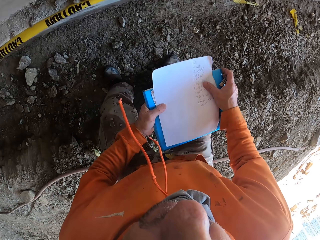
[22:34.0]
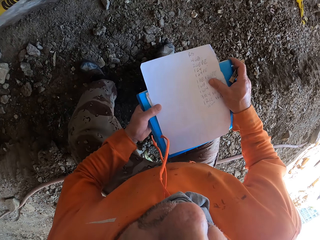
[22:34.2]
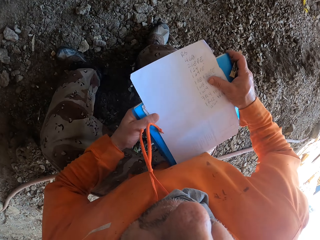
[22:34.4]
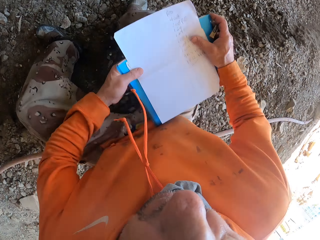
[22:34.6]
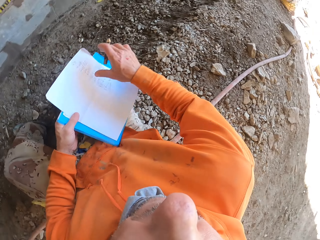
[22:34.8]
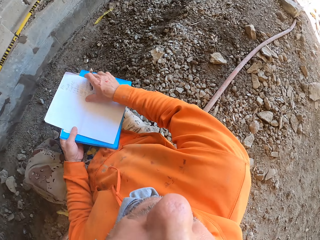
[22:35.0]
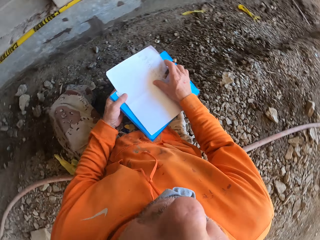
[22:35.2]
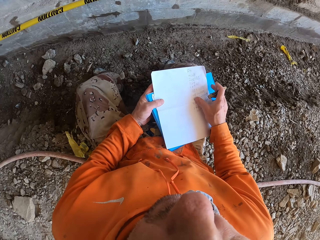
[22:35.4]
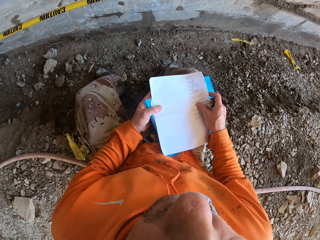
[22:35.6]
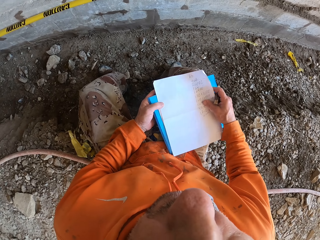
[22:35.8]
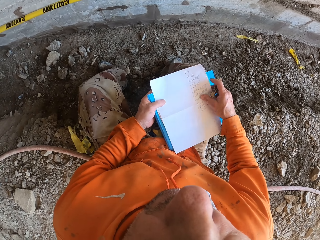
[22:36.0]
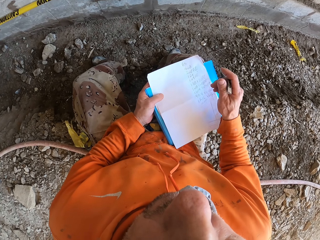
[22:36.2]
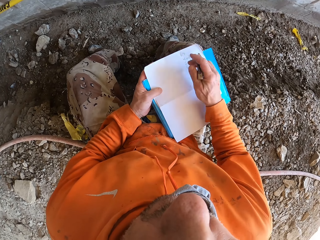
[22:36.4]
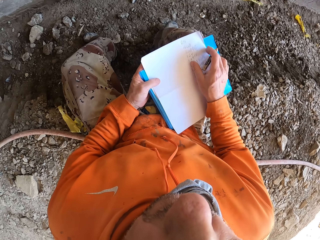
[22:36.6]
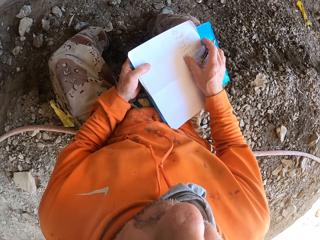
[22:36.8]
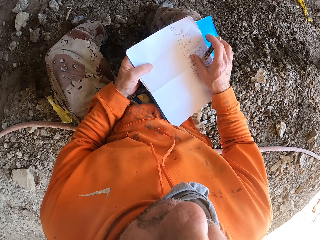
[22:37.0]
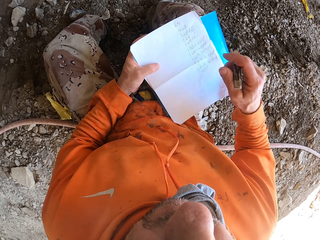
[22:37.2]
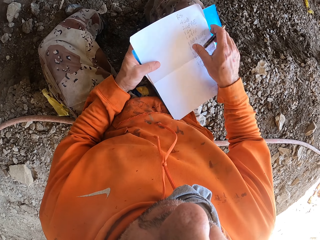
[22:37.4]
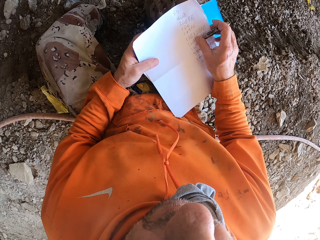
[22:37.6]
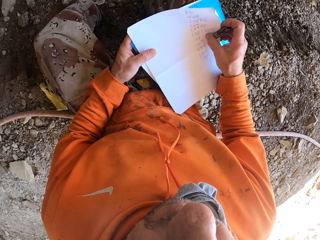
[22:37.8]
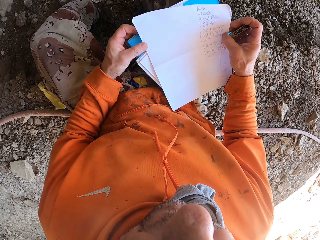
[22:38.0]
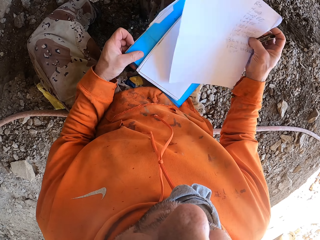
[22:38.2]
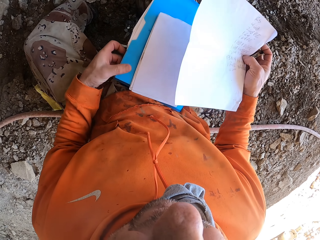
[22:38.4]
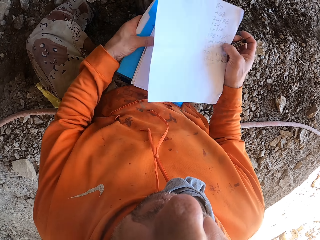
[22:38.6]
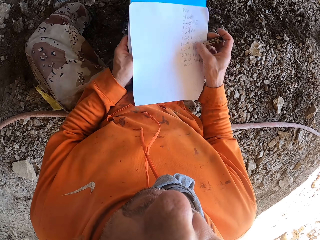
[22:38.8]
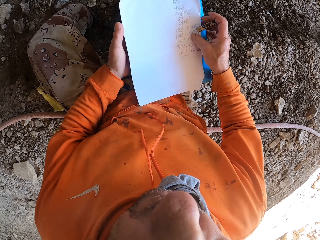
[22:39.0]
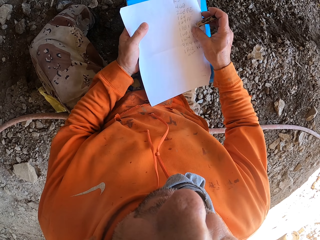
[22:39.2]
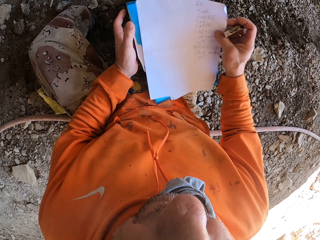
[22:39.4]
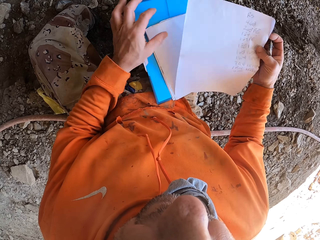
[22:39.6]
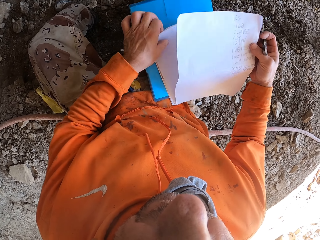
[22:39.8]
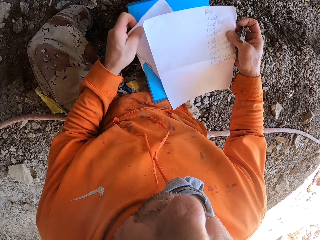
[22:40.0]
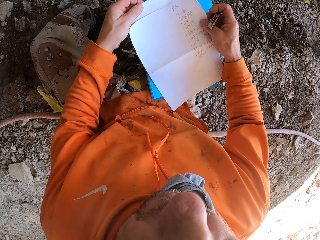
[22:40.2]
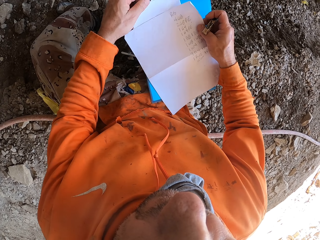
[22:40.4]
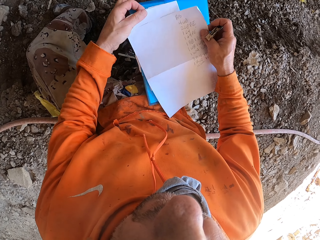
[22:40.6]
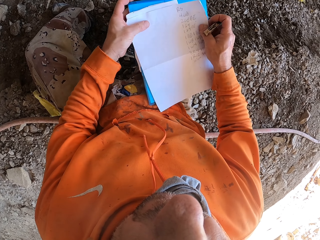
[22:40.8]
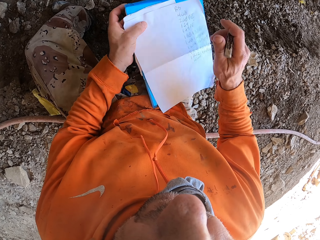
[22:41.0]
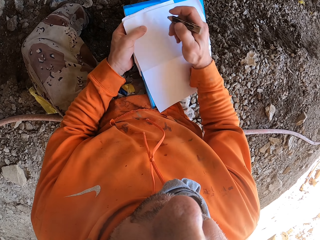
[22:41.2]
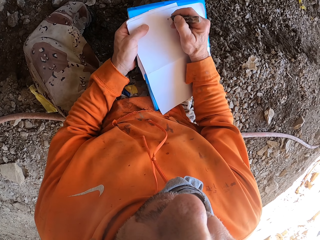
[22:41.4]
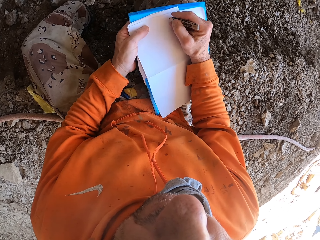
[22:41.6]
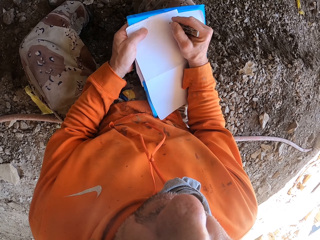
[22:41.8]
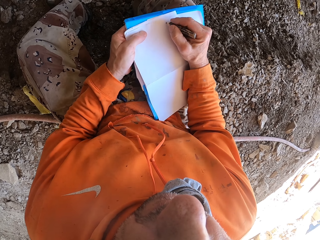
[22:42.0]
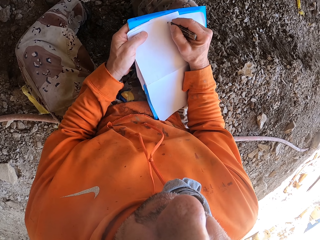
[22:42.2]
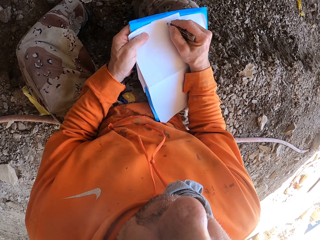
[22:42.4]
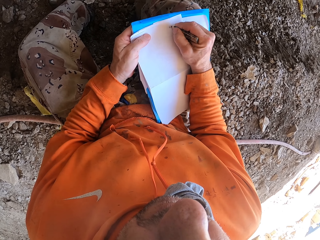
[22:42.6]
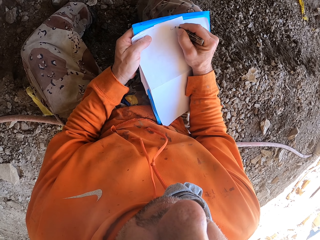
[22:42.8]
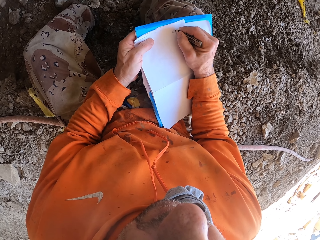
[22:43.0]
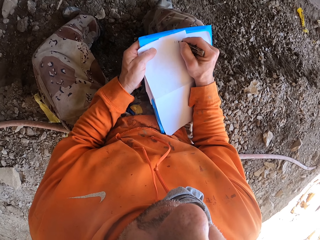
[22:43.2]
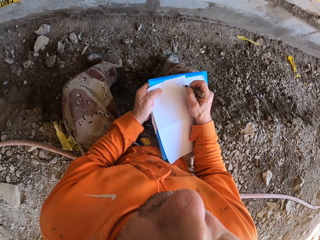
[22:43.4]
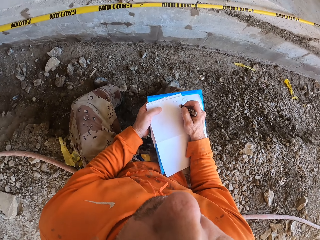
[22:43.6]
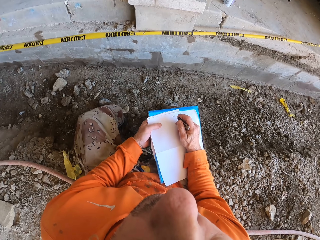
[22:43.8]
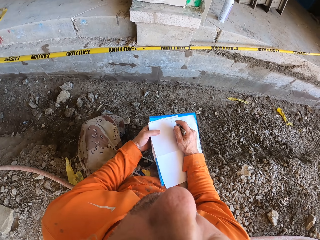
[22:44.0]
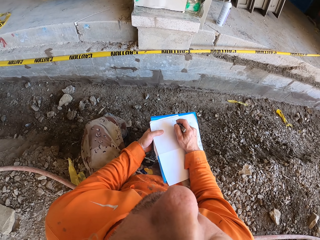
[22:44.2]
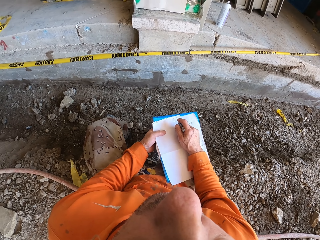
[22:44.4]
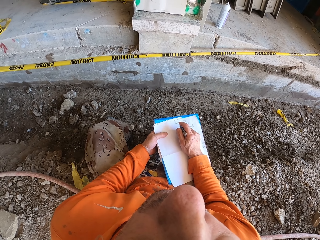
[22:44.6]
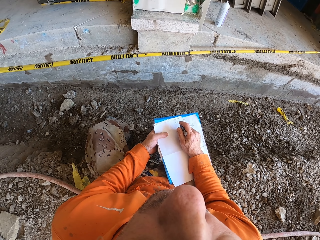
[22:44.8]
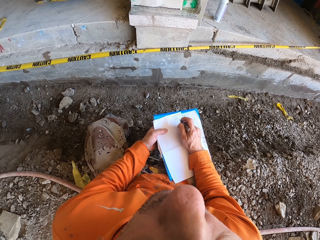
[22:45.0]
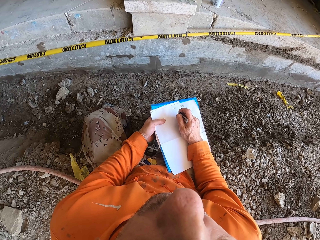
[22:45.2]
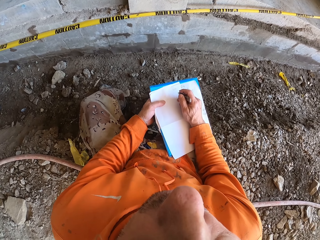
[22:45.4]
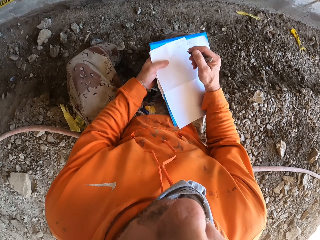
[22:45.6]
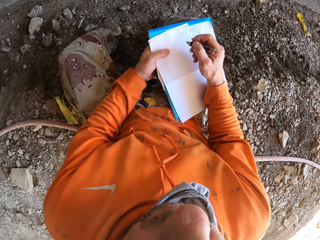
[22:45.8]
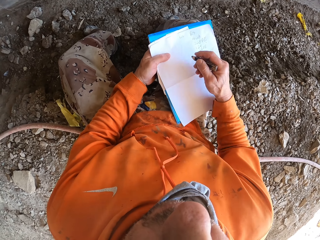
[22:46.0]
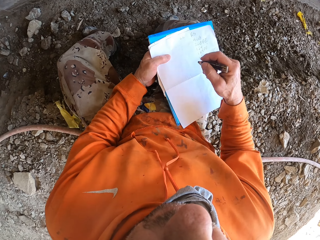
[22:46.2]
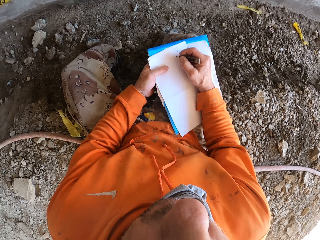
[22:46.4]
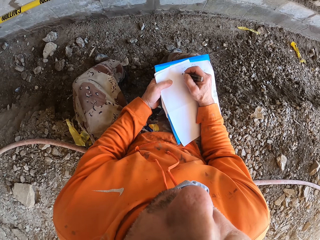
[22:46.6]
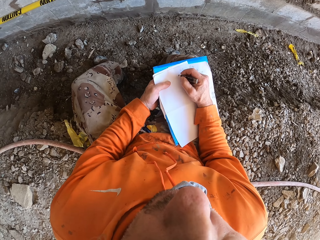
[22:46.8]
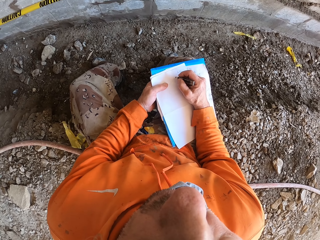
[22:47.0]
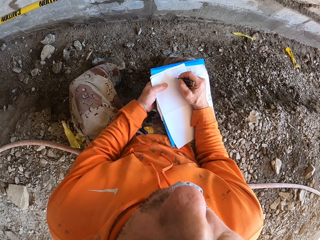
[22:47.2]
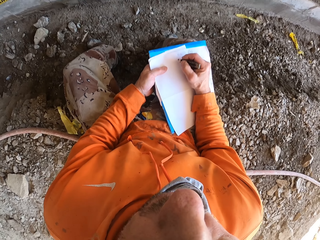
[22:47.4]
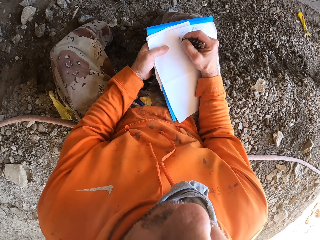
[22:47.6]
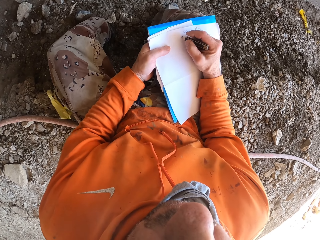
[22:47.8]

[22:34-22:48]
The camera wearer sits down. They arrange the papers, move the papers, and write on the paper.

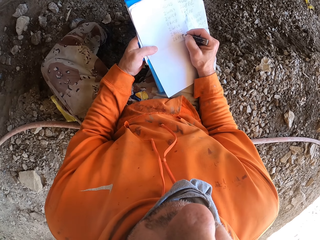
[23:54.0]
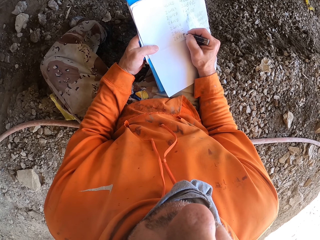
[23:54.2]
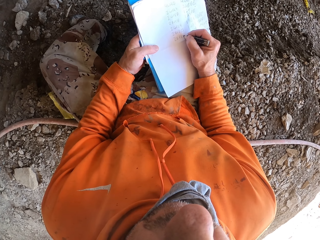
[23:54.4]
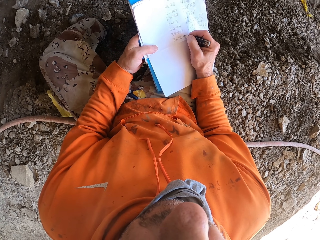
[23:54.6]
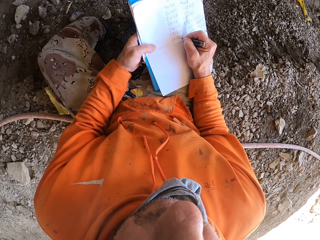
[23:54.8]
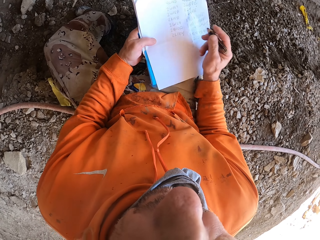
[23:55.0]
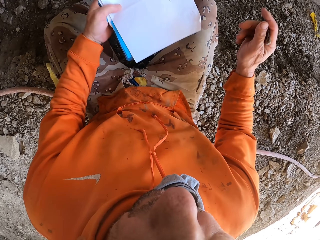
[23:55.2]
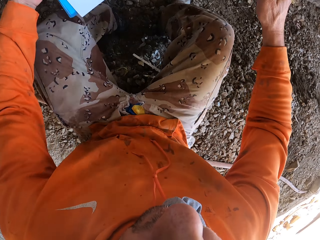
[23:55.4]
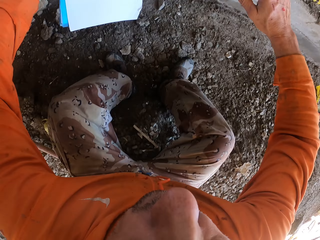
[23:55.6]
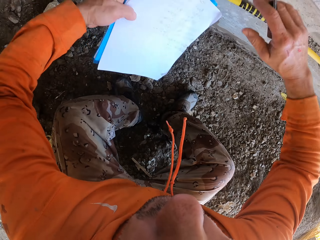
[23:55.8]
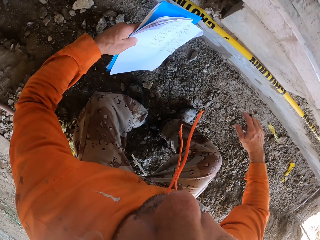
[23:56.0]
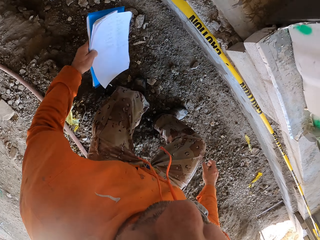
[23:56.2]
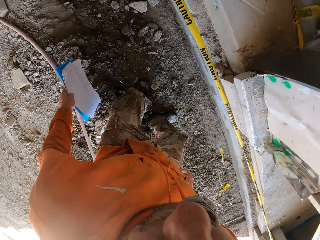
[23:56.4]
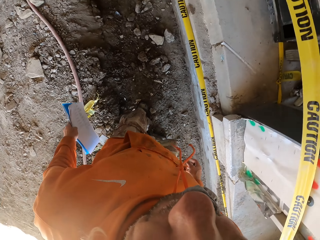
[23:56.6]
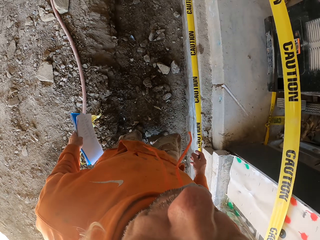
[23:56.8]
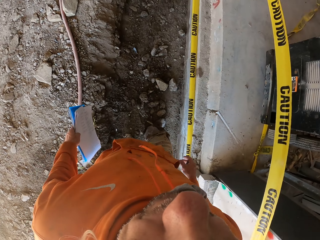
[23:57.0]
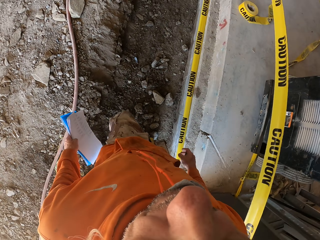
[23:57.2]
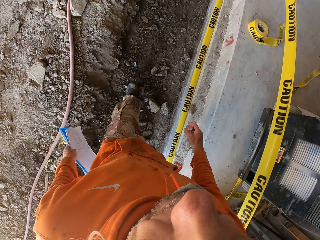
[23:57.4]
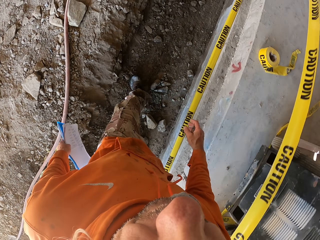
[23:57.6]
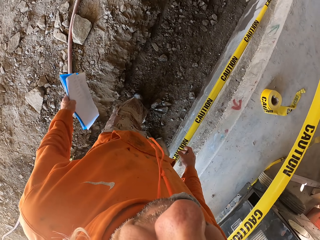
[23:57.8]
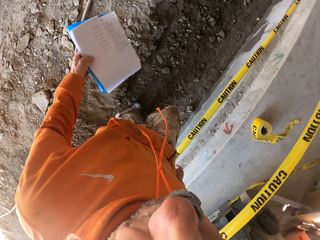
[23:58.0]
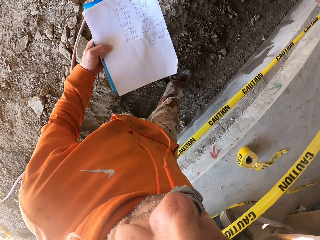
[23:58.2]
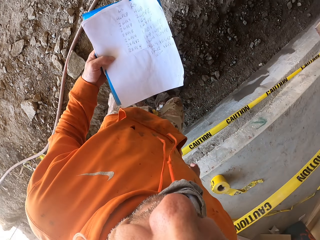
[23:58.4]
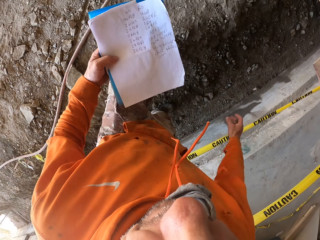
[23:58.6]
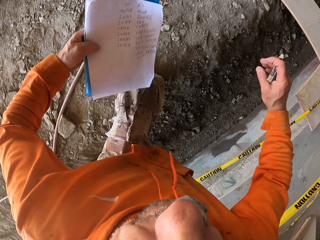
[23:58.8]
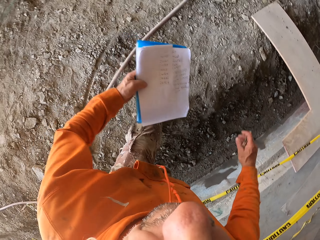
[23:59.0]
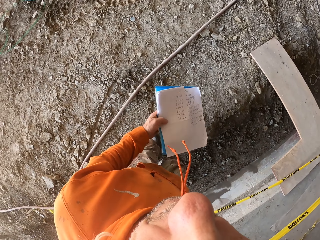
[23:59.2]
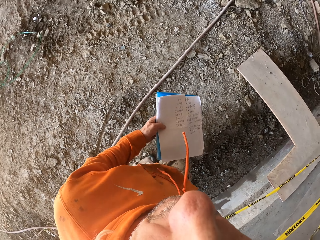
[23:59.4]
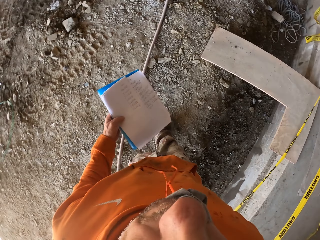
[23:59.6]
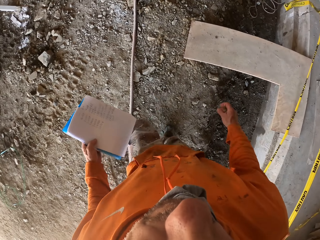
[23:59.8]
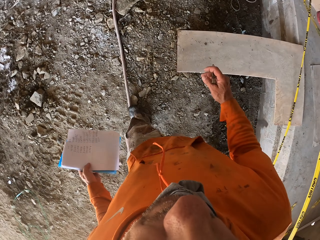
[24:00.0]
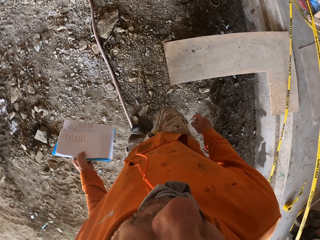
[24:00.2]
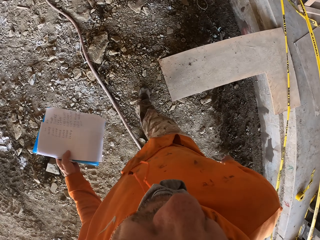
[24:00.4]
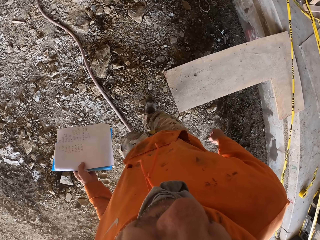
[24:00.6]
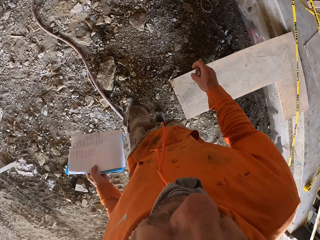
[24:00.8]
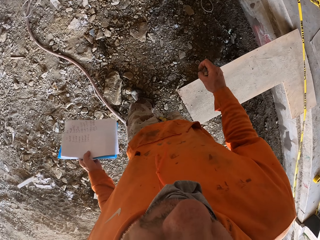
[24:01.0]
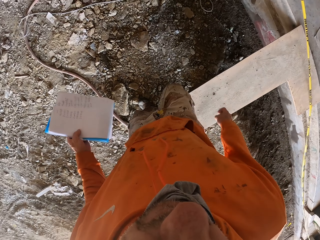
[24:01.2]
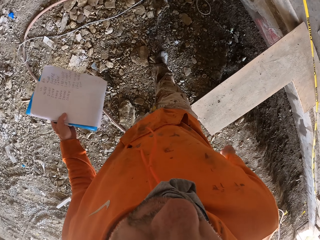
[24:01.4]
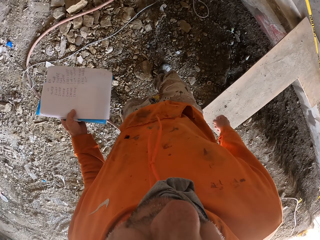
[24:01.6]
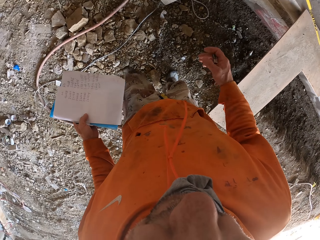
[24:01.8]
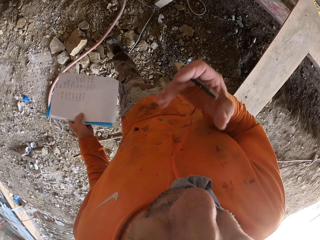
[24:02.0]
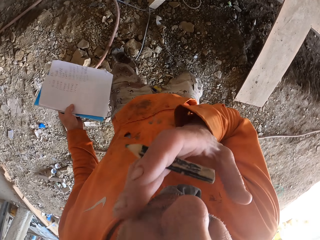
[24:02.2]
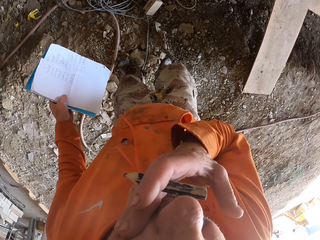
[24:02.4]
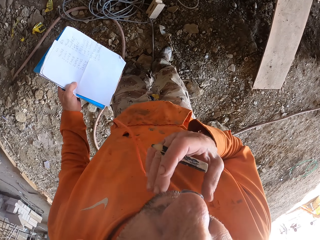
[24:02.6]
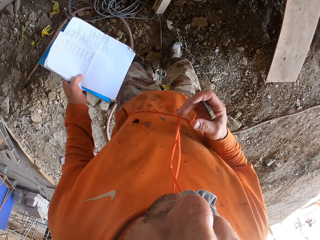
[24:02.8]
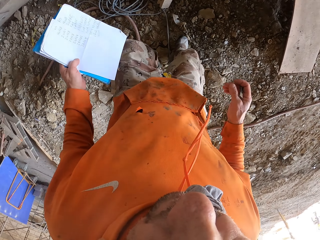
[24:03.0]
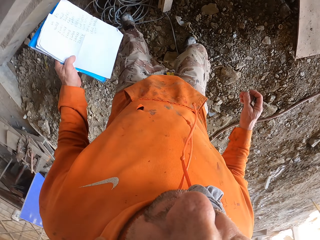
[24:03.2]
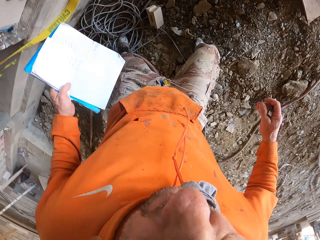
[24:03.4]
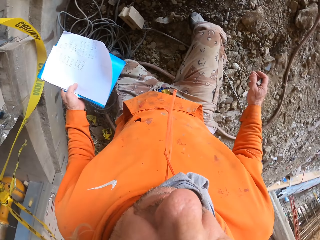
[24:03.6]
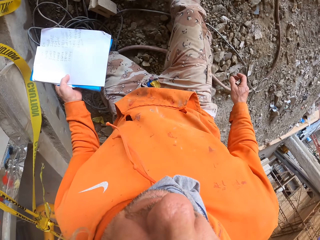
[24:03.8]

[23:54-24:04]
The camera wearer stands up. He walks around. He touches his face.
